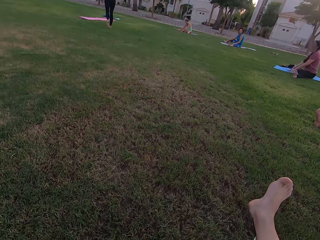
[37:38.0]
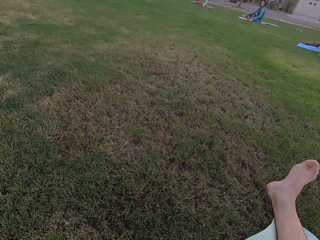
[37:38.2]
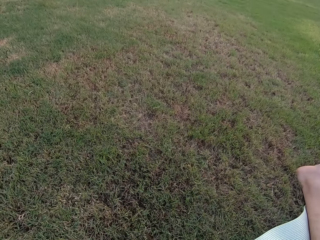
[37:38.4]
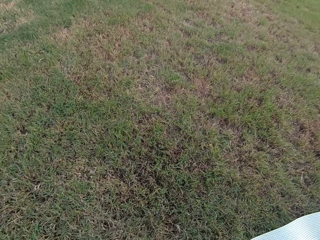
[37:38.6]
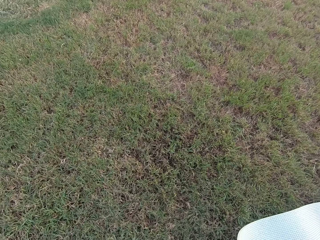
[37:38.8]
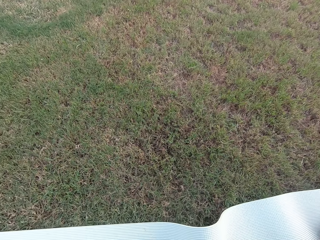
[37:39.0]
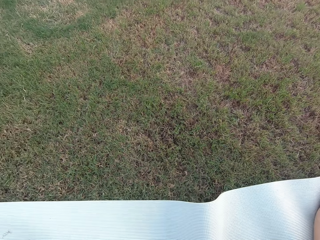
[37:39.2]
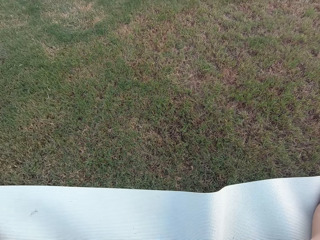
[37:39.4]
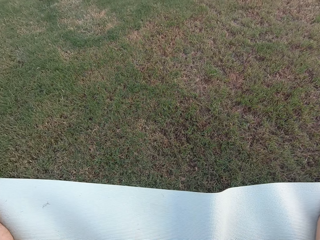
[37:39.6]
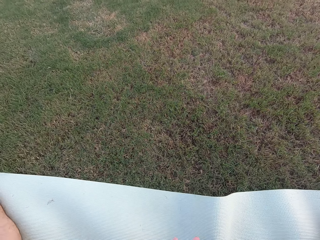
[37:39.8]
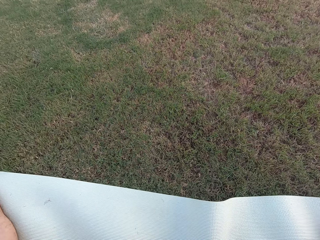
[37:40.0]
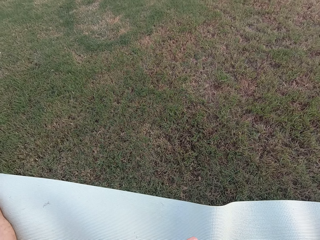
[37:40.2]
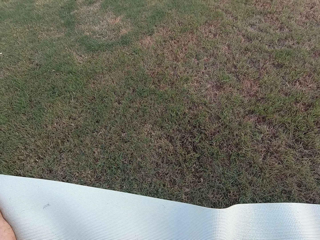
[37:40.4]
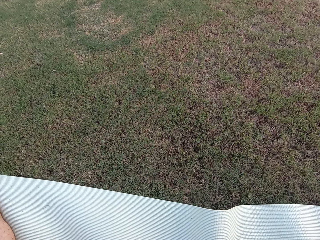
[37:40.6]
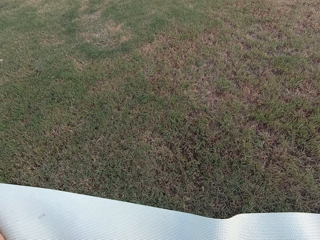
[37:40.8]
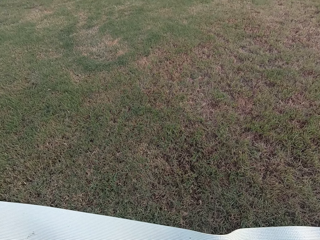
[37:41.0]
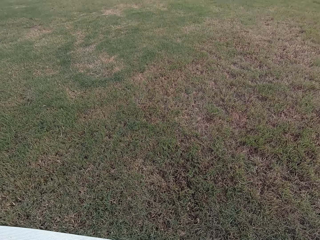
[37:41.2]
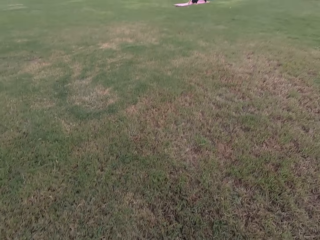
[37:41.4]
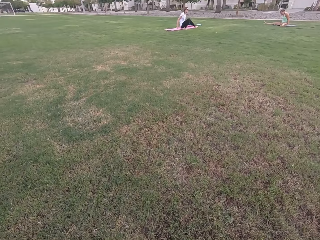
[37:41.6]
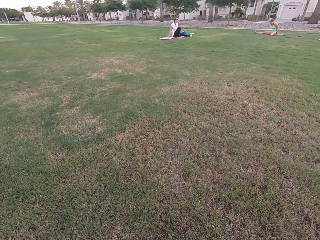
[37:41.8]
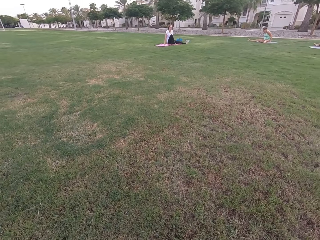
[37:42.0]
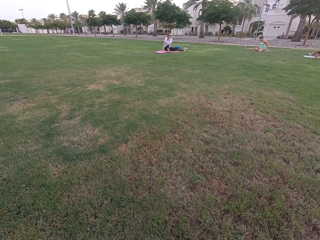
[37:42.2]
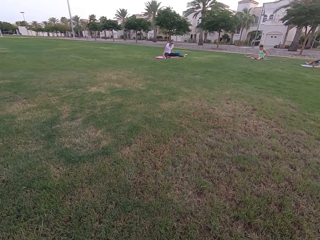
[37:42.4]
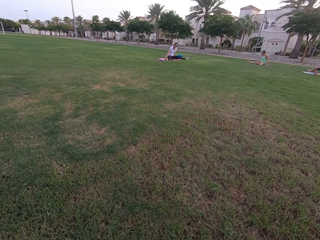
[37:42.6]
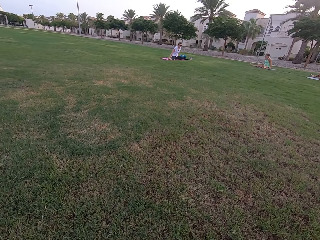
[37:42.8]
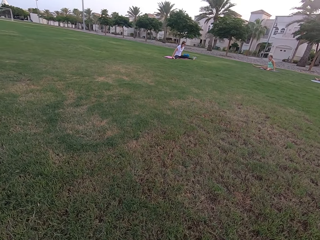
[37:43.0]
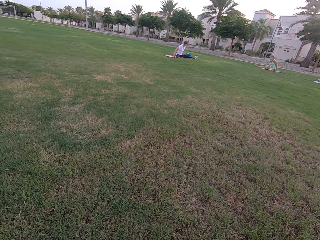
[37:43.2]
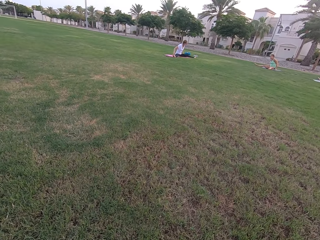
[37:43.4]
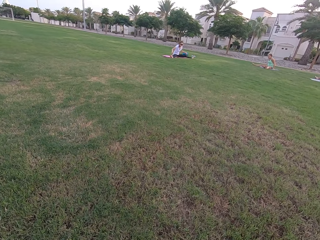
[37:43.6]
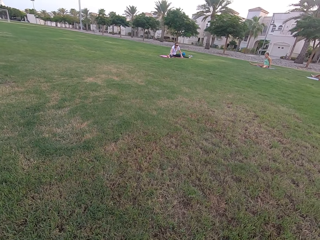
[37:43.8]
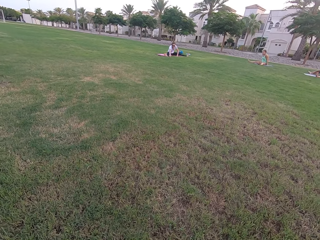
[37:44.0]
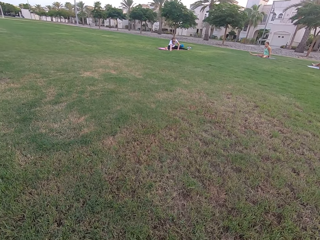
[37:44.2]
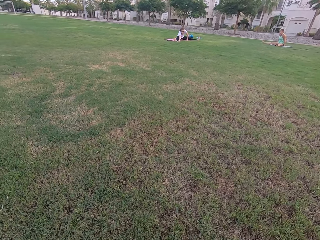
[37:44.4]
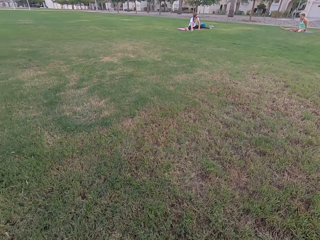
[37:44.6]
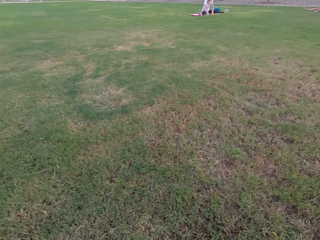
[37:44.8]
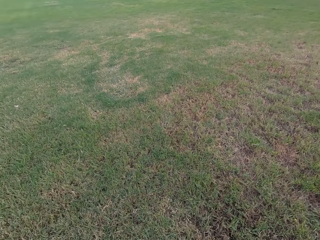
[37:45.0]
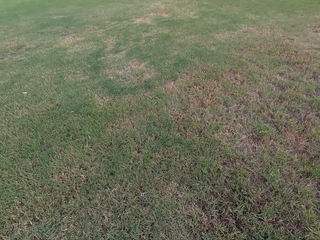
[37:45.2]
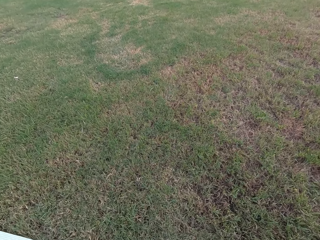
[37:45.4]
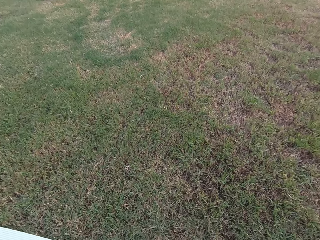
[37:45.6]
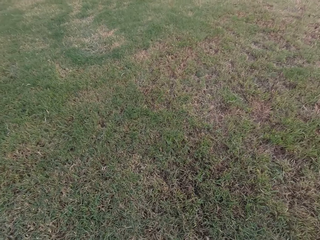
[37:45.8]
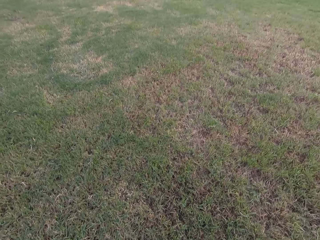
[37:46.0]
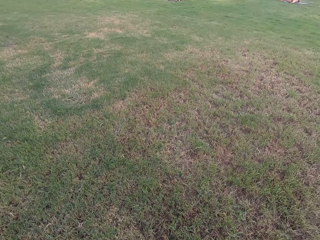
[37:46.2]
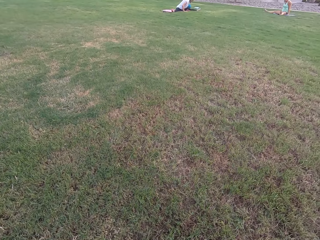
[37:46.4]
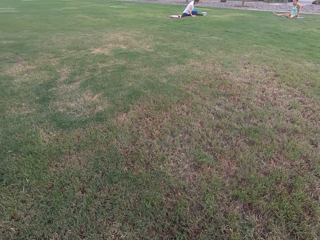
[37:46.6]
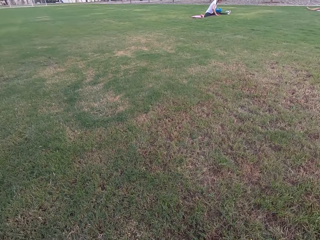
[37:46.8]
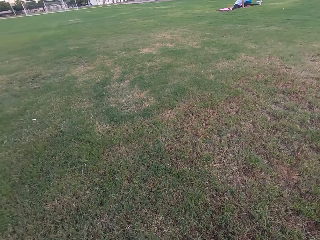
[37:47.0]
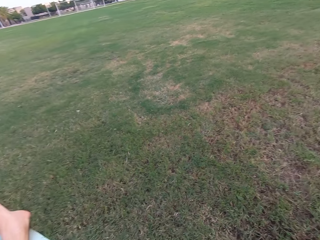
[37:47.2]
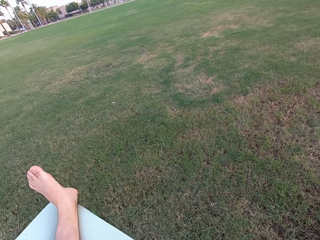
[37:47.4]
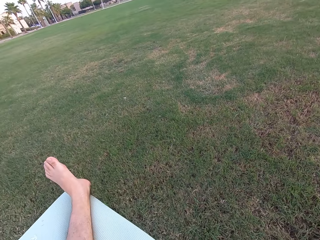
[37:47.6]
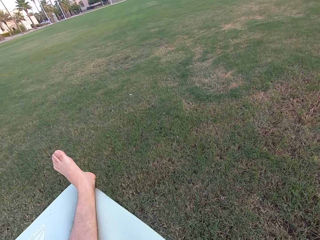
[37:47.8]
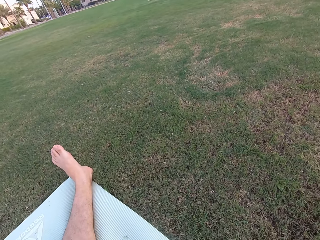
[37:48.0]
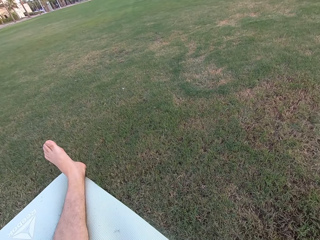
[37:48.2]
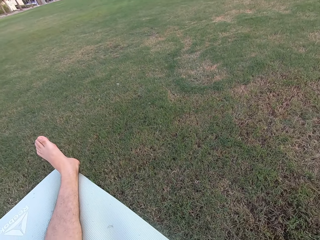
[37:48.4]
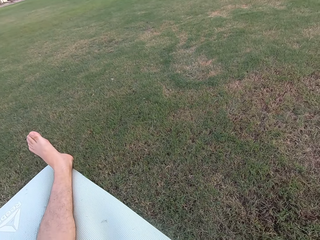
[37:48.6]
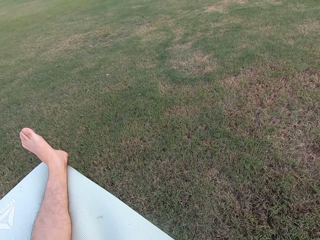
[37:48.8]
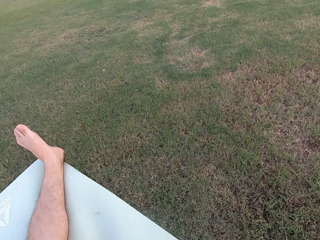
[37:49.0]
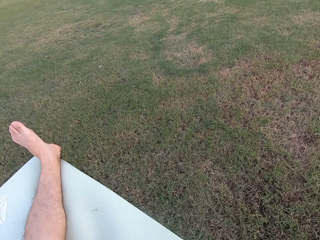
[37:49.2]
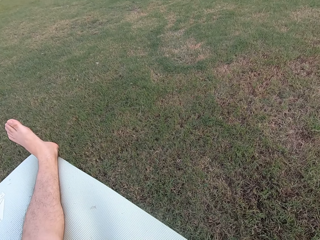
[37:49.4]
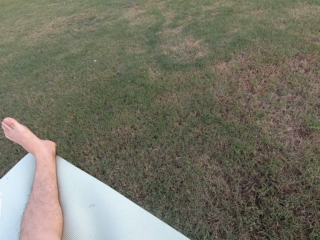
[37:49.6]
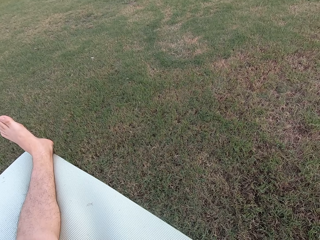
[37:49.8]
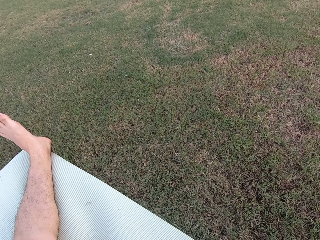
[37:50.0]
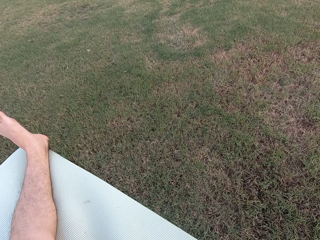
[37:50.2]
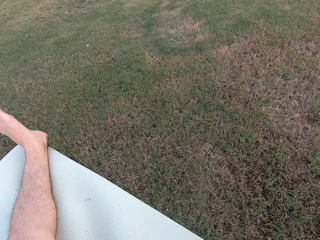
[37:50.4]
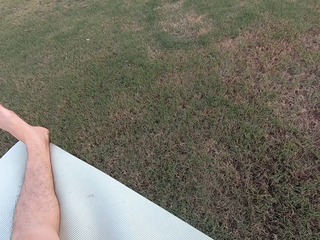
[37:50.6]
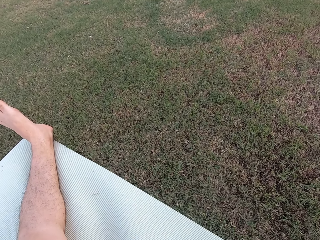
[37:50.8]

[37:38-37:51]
The camera wearer sits on the ground. Two women sit on the ground. The camera wearer looks around the field and sits on the ground. The two women sit on the ground. The camera wearer sits on the ground.

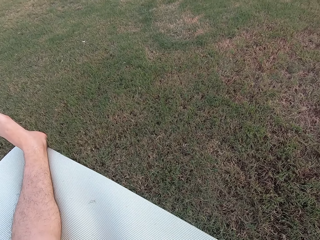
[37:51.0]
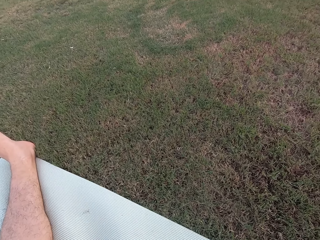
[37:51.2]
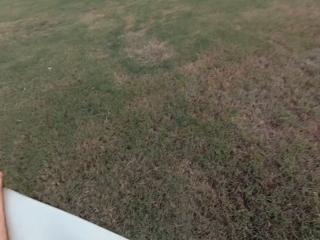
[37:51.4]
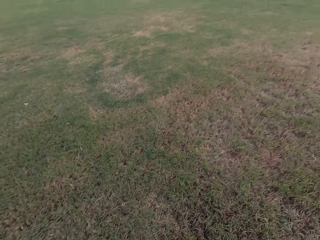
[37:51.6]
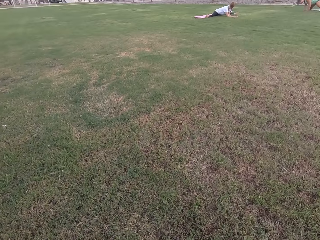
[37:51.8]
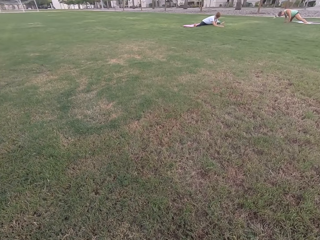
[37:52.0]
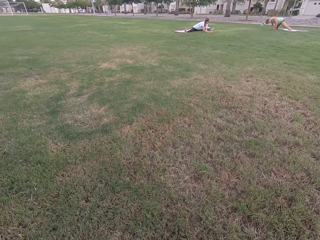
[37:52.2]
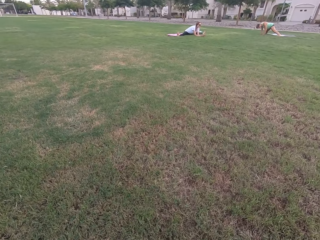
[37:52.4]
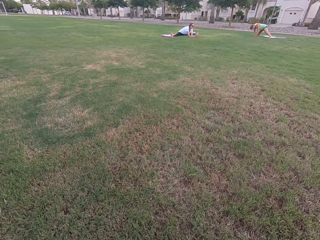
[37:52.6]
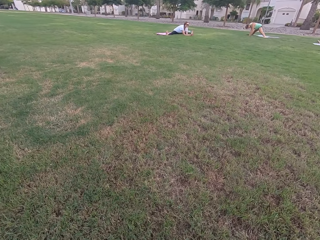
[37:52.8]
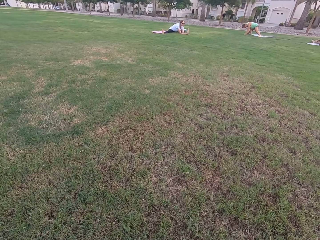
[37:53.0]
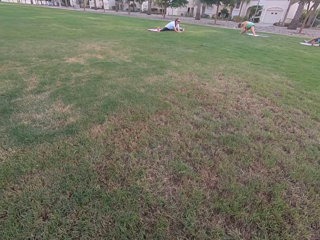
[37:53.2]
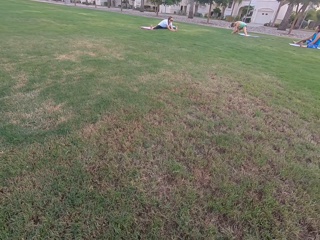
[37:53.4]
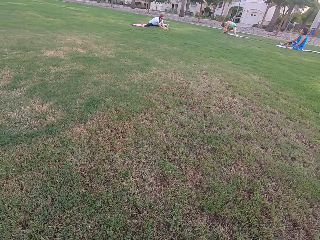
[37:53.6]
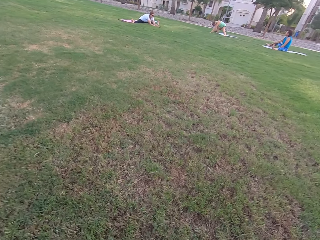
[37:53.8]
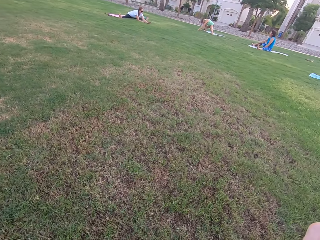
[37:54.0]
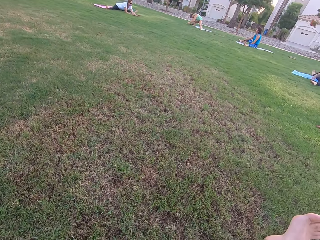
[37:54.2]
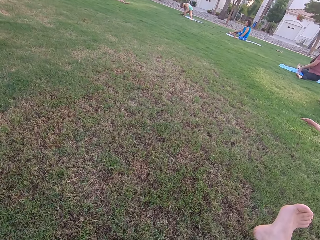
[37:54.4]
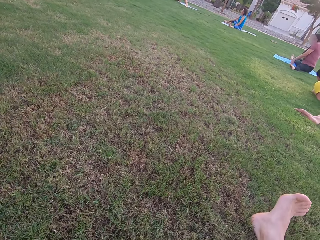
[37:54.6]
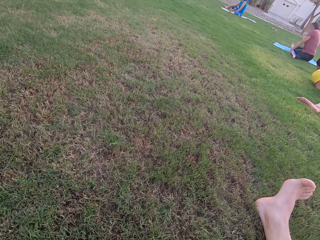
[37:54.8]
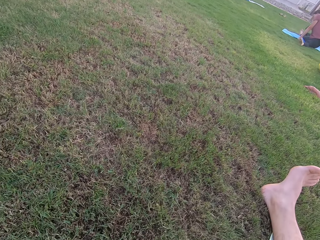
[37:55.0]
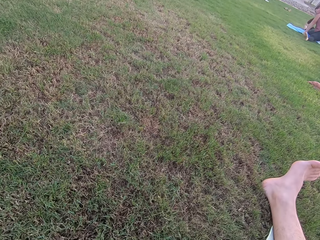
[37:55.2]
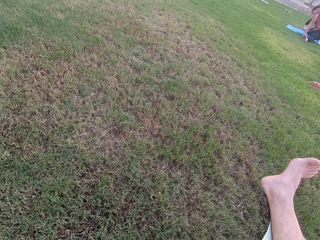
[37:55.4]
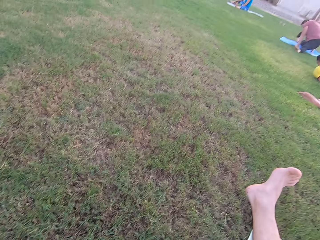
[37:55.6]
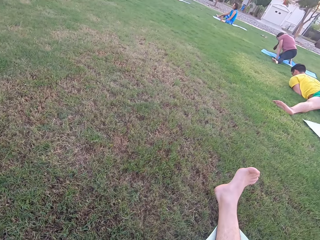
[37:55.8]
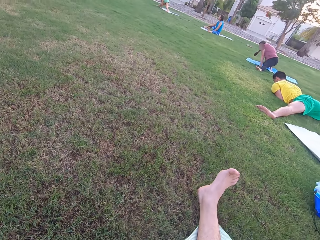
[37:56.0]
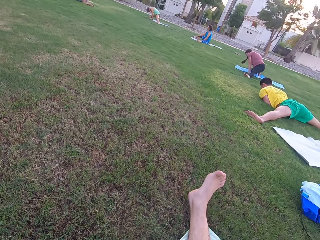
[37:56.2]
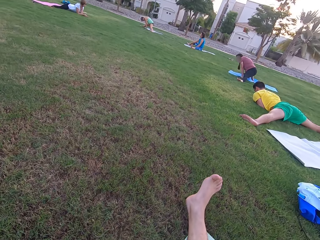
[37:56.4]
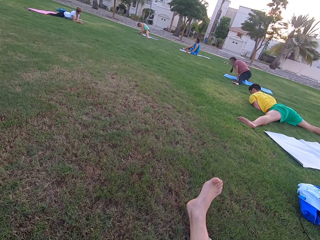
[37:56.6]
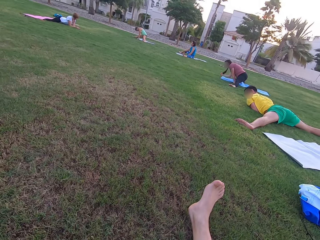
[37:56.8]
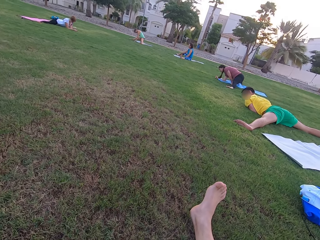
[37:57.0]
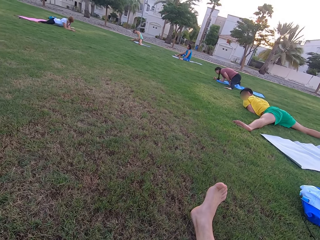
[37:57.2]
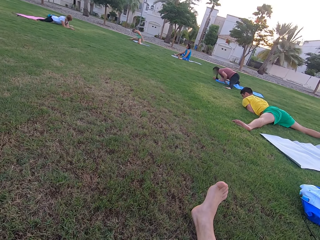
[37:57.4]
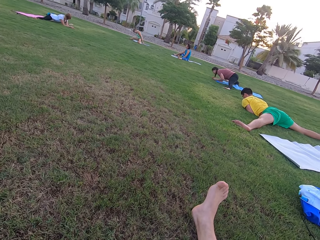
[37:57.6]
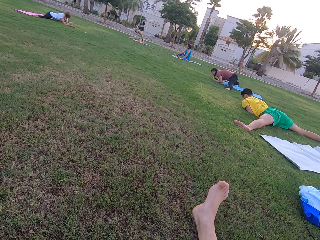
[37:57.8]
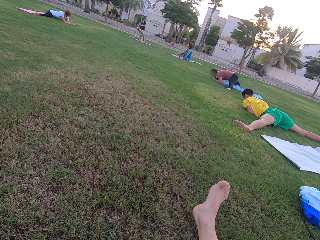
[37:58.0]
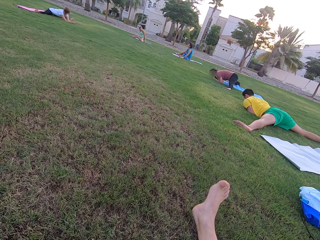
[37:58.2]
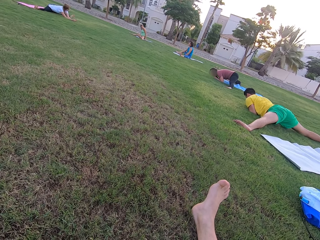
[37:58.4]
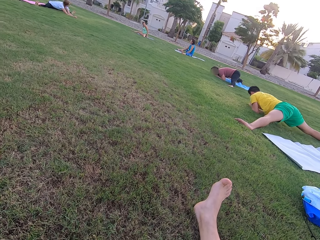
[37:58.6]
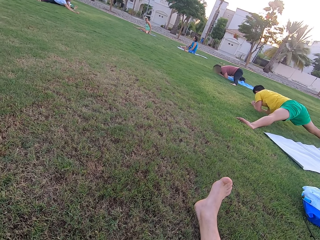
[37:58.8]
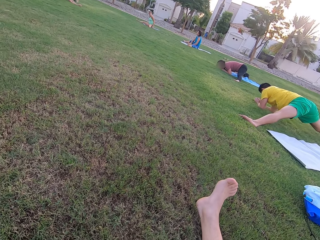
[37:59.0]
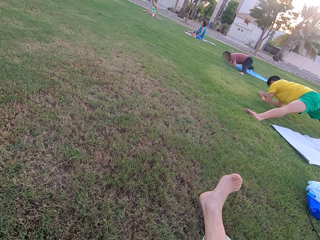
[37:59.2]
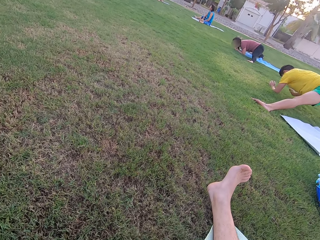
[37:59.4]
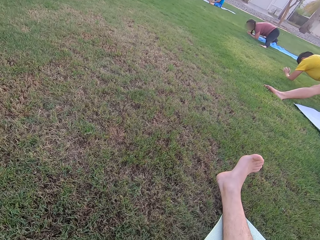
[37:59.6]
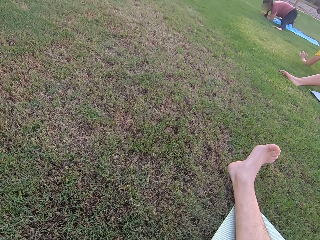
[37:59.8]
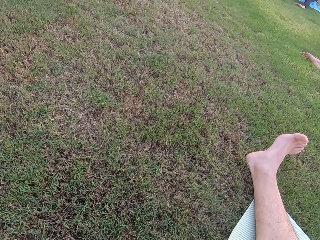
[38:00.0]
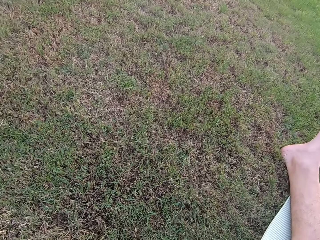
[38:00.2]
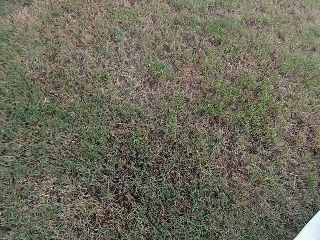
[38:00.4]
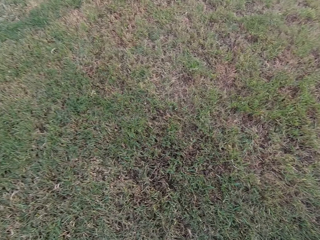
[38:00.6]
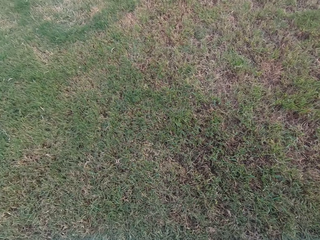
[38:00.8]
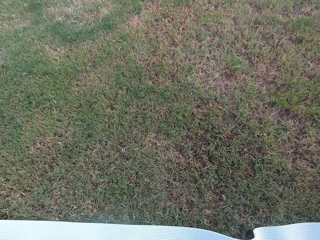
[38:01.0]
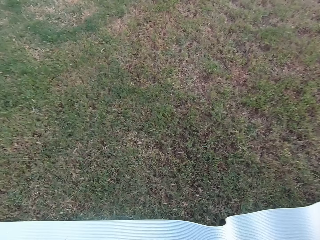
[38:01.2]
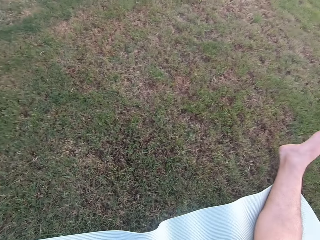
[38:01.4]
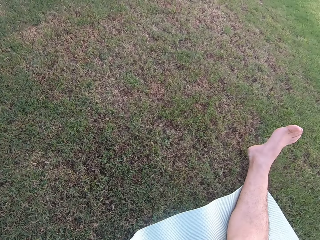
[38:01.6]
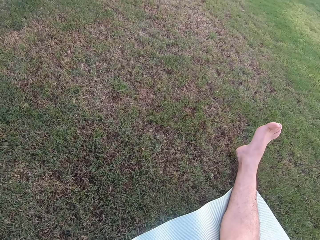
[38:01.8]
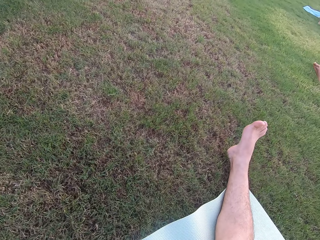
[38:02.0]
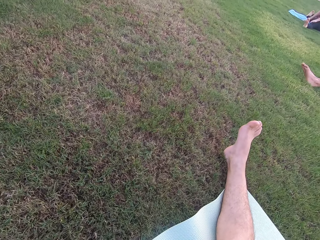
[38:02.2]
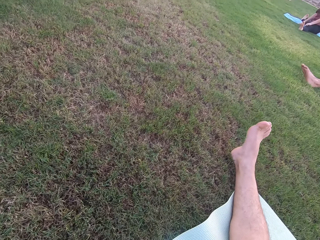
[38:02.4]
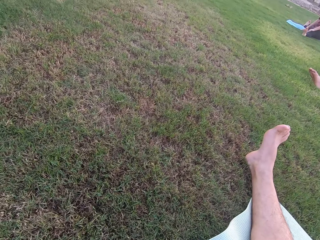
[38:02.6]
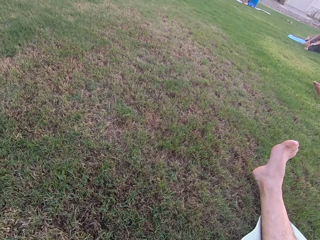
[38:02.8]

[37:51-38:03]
Four women sit on the ground. A man lays on the ground. The camera wearer sits on the ground.
